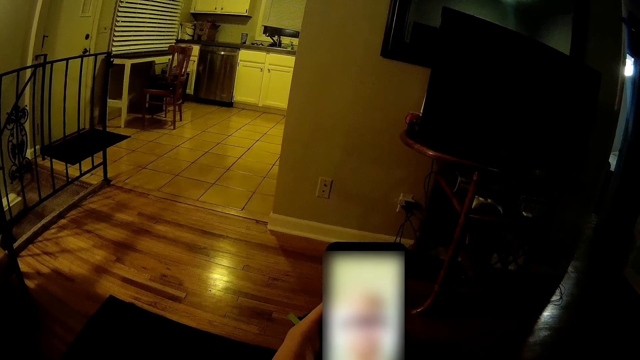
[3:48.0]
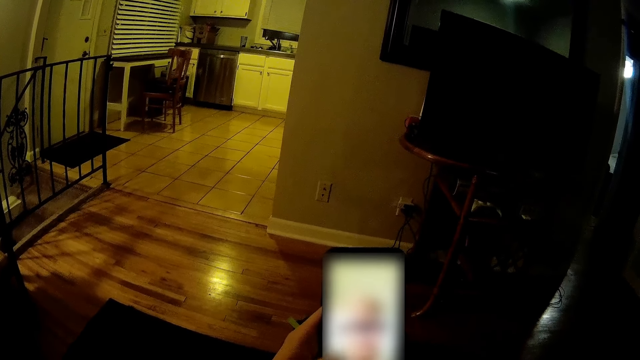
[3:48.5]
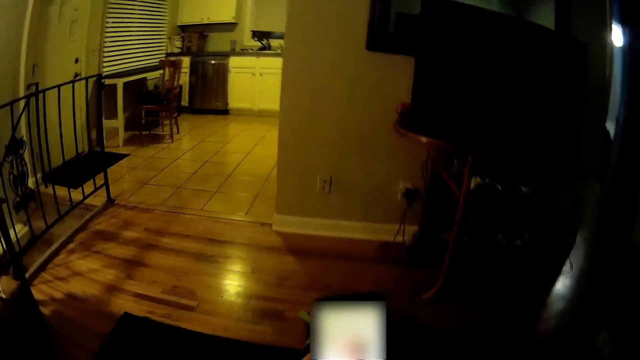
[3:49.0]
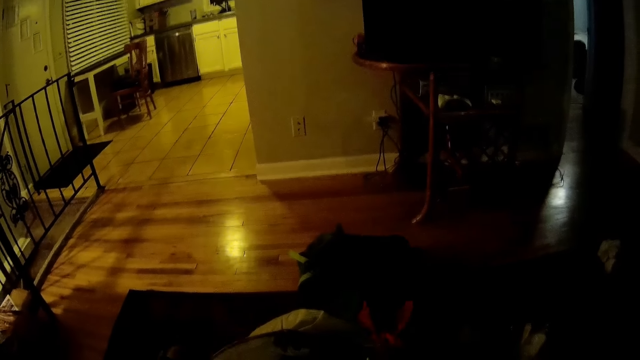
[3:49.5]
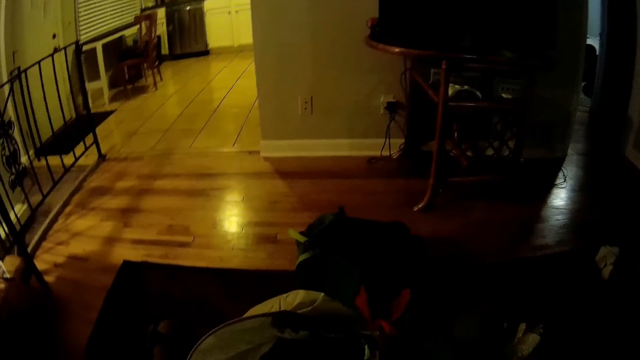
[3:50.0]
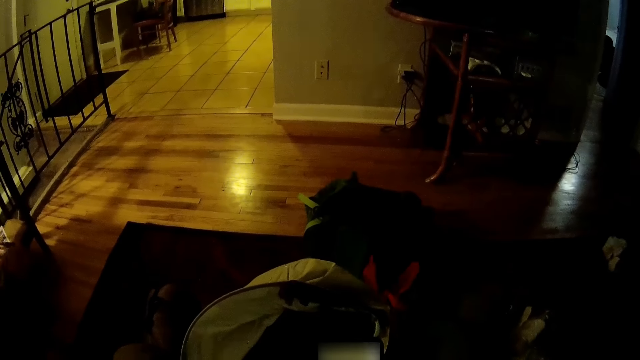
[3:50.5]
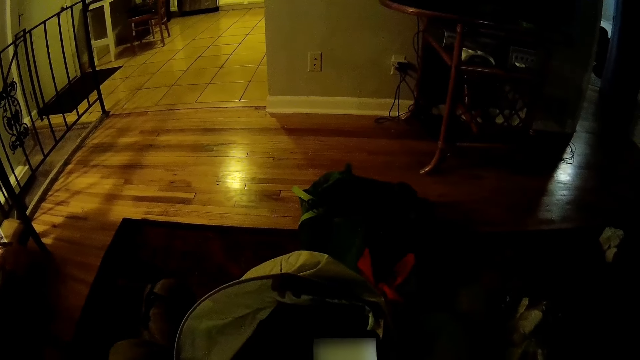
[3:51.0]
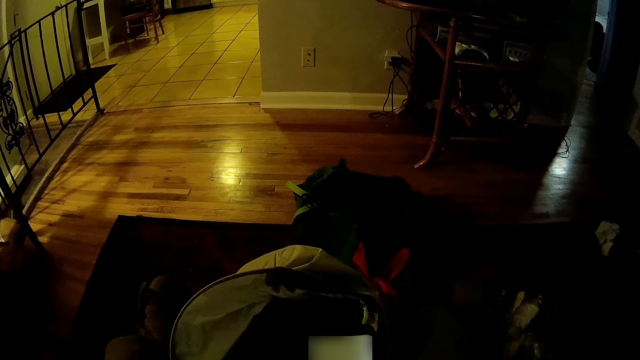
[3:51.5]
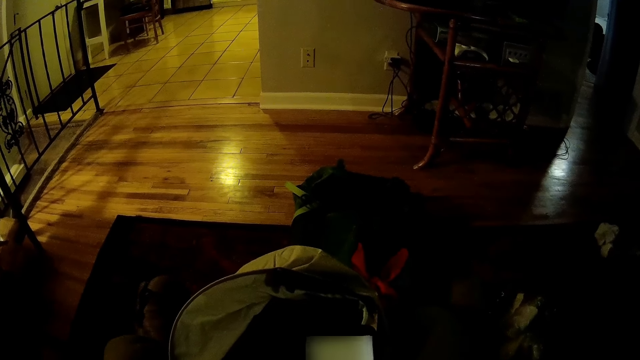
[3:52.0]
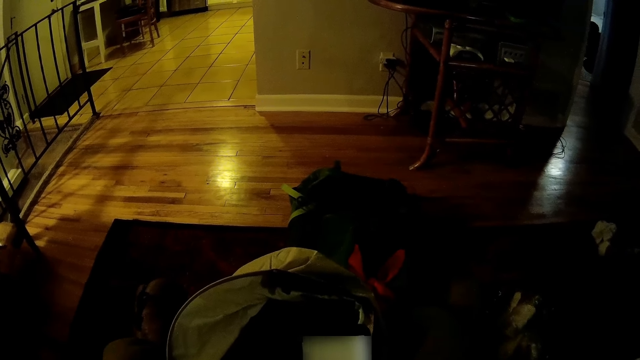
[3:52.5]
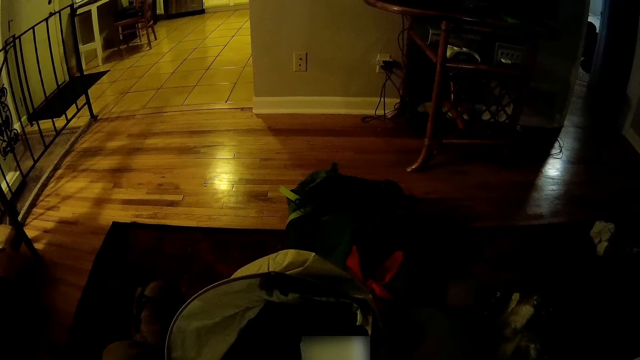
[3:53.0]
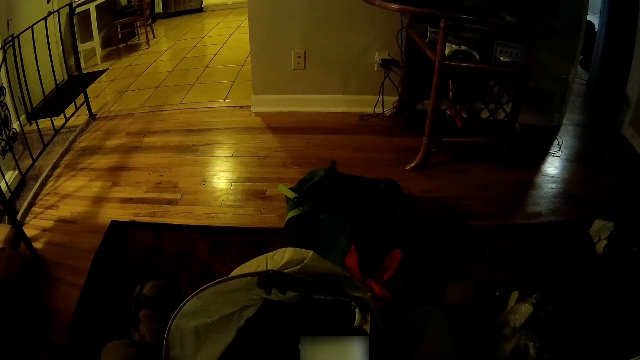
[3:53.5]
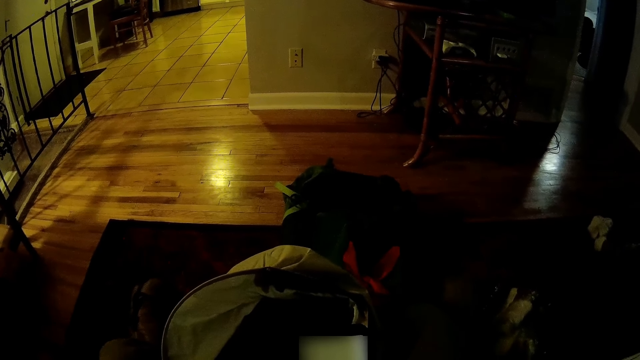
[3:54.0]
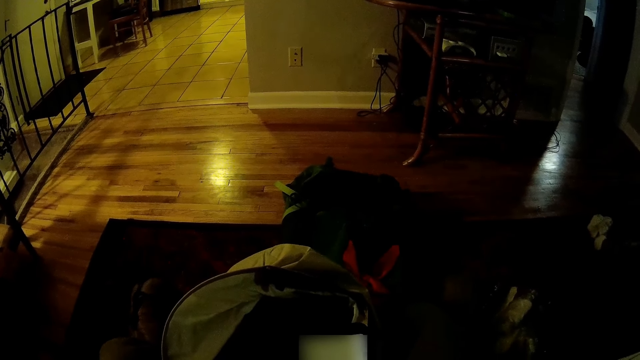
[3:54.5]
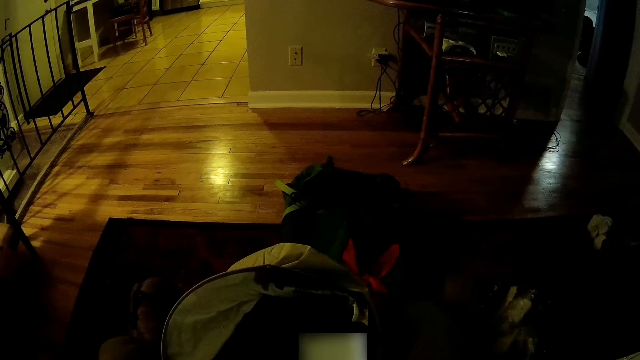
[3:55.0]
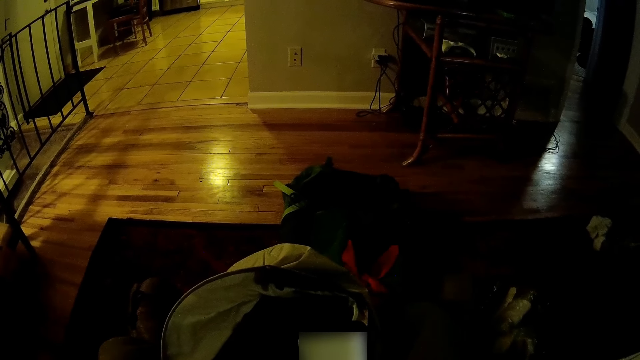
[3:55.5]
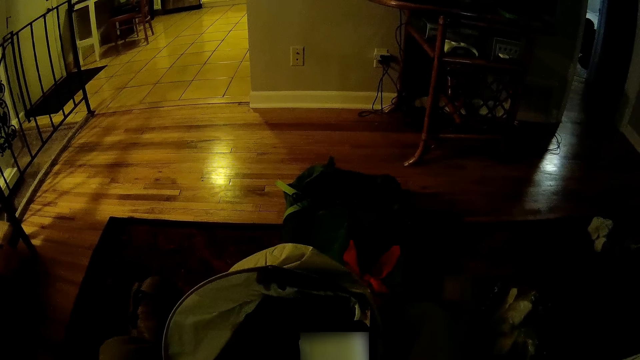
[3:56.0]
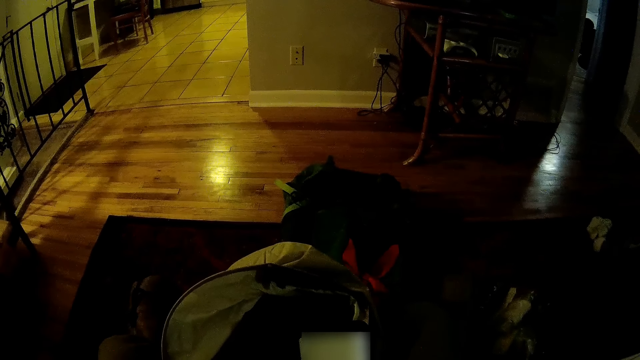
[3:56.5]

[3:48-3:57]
The camera wearer lowers the phone. They hold the phone.

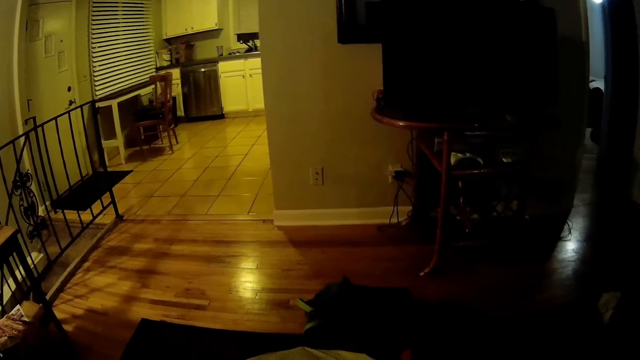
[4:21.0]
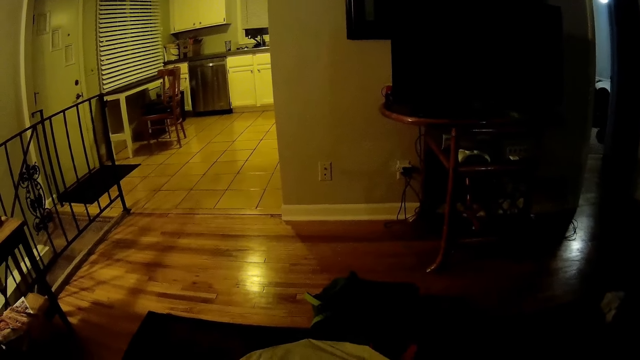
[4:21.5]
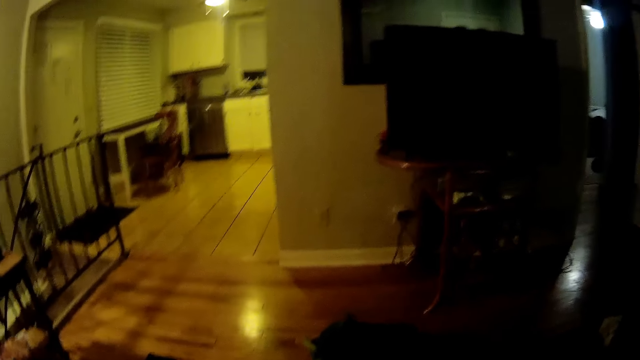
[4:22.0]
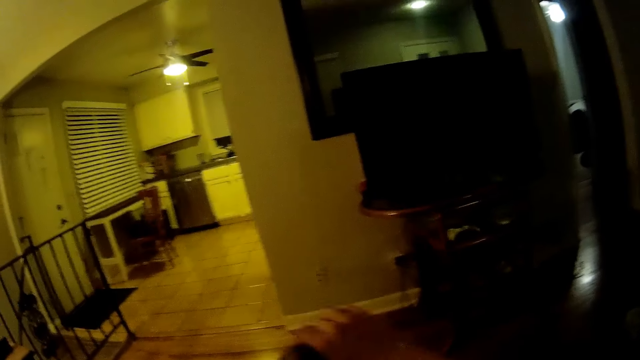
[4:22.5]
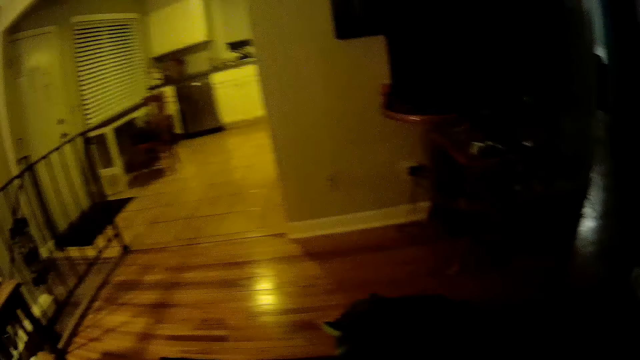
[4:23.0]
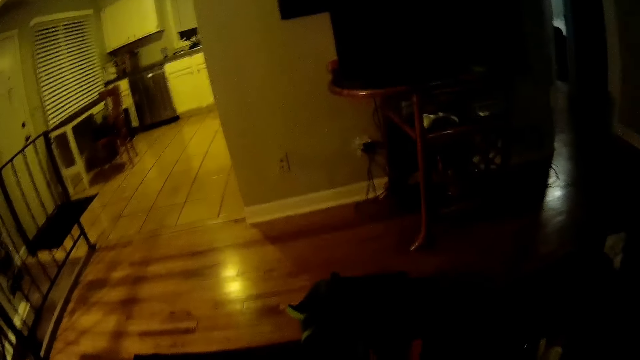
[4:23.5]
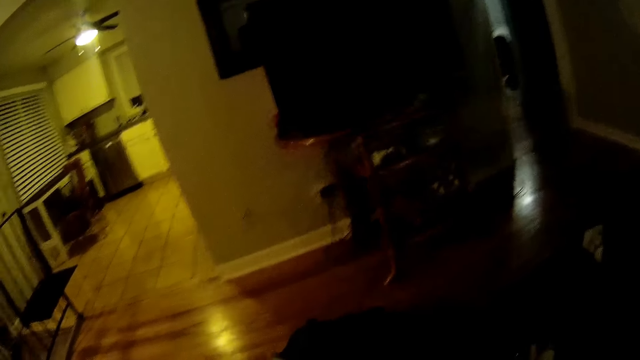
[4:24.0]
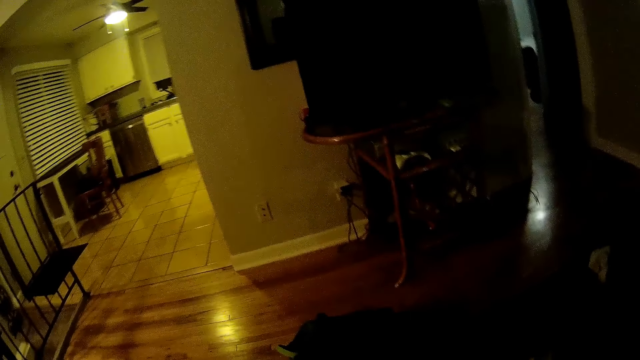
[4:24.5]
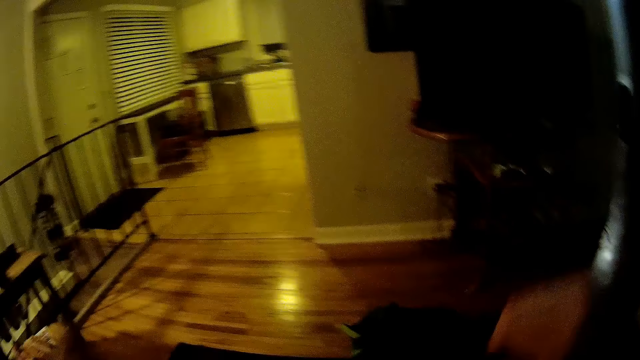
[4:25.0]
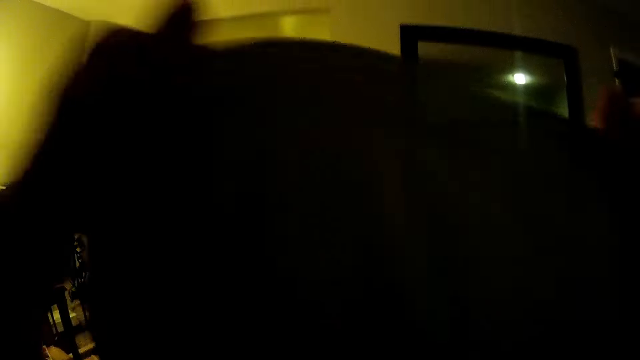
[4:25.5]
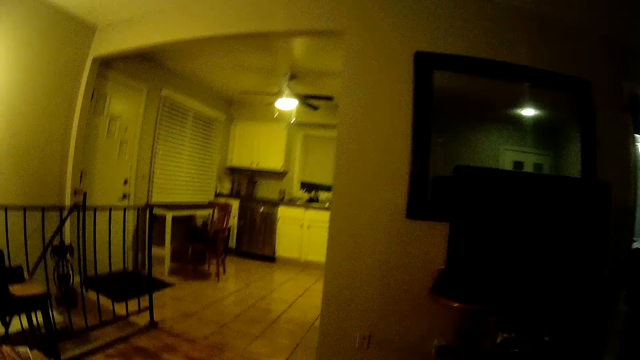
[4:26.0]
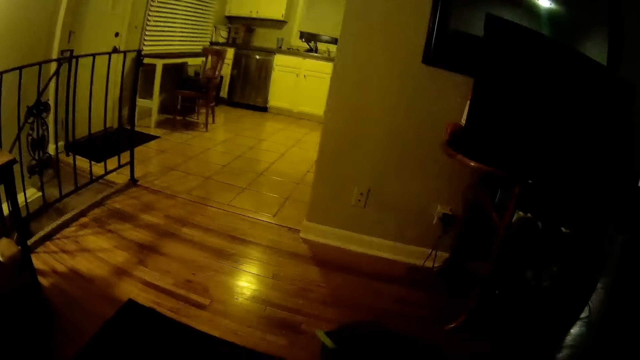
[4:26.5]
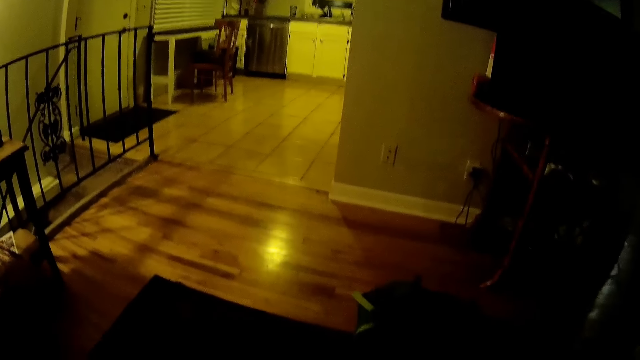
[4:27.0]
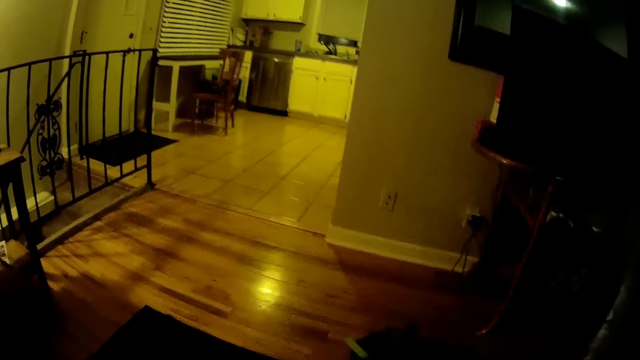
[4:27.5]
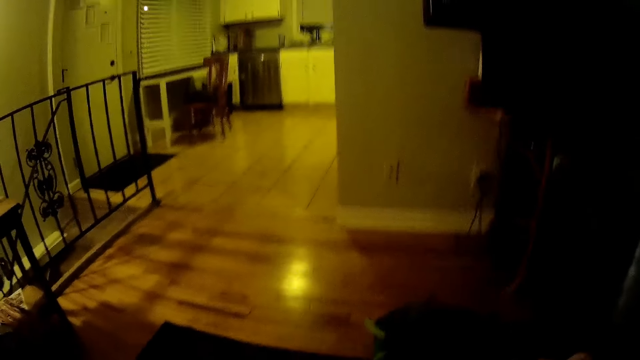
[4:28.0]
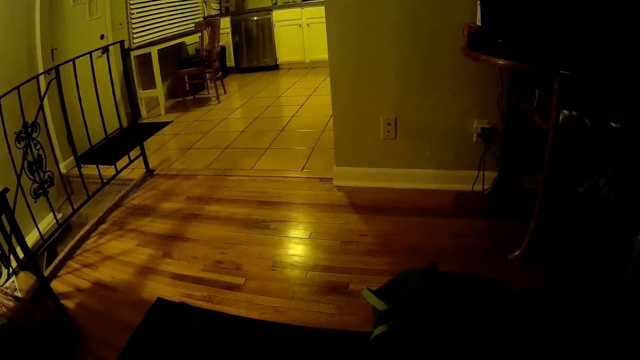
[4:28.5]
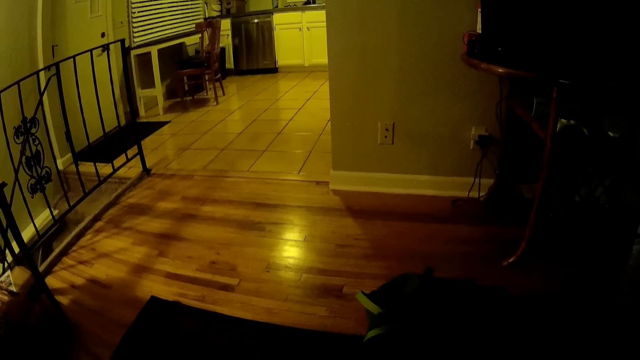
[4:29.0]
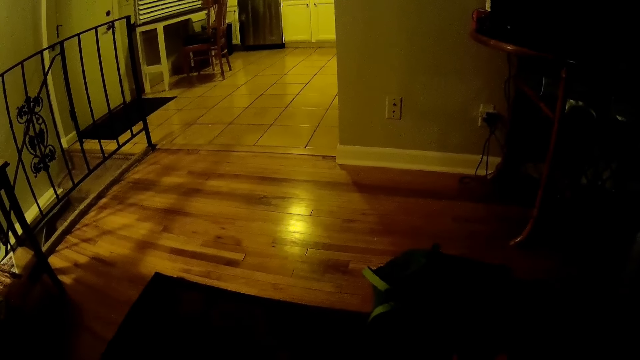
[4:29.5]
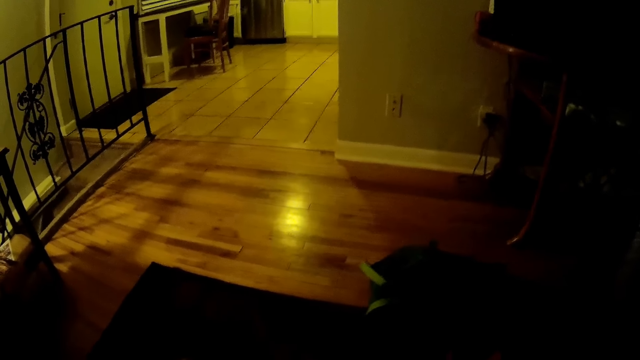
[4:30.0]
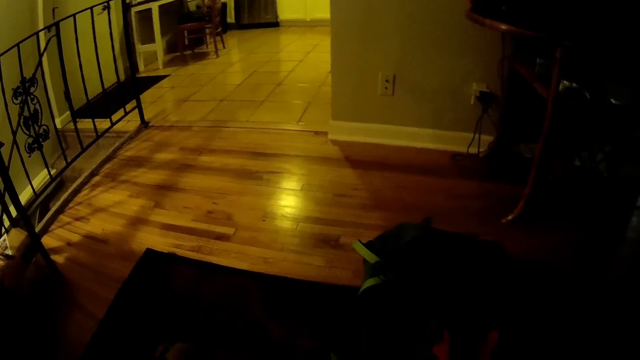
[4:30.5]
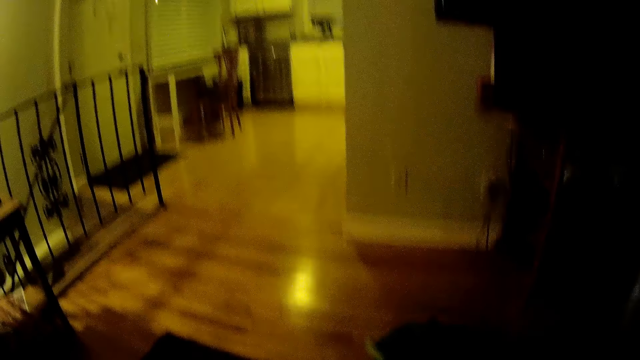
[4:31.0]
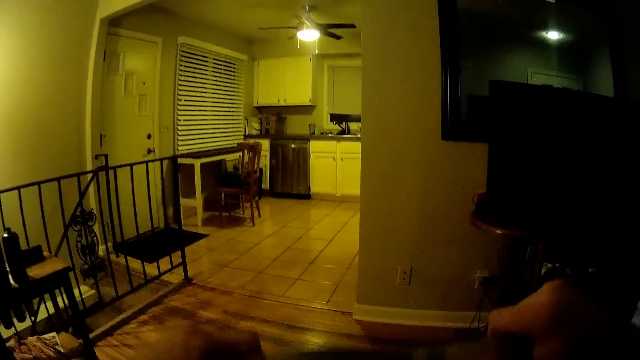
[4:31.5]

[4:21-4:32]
The camera wearer raises the hand. They fold a cloth with both hands. They lift up the piece of cloth. They place down the cloth.
